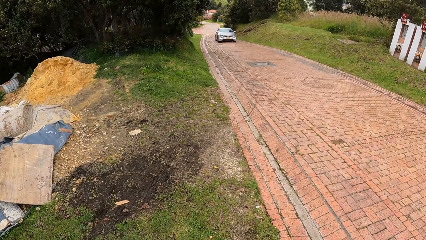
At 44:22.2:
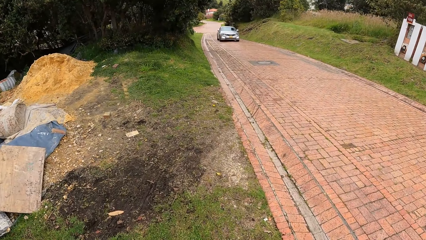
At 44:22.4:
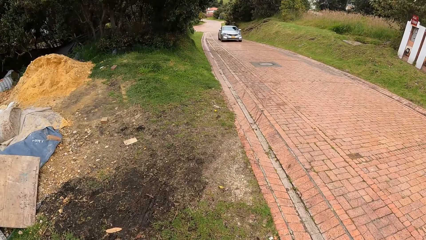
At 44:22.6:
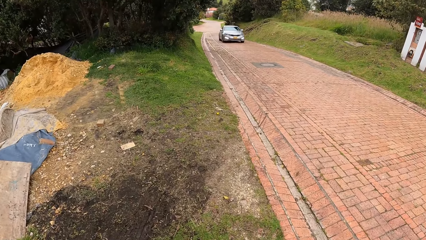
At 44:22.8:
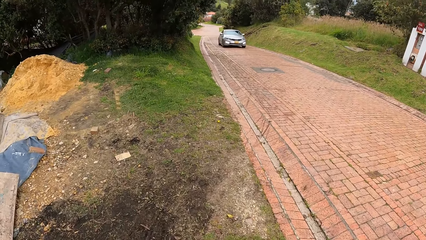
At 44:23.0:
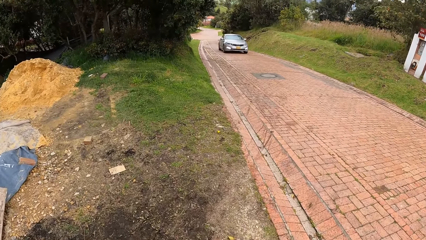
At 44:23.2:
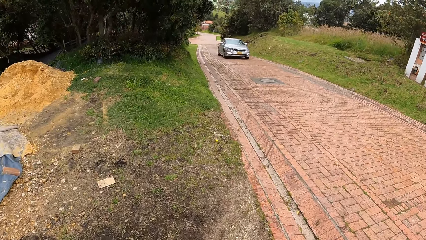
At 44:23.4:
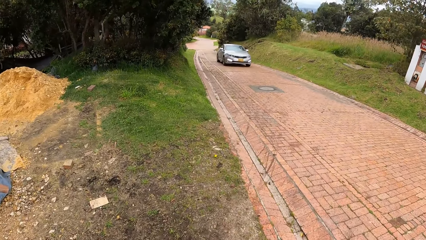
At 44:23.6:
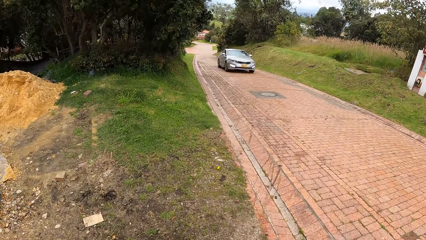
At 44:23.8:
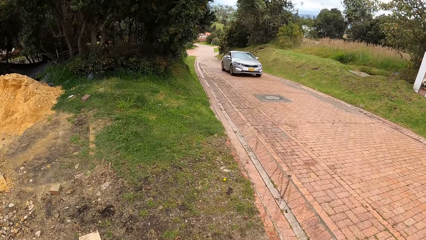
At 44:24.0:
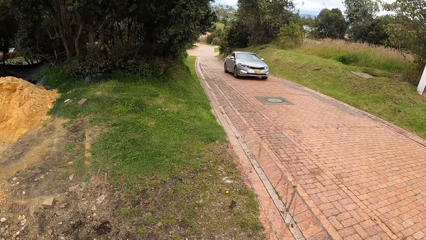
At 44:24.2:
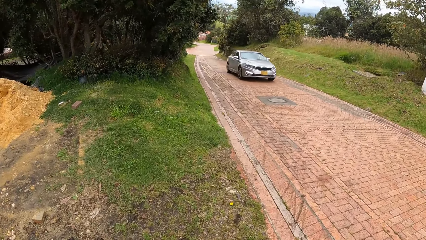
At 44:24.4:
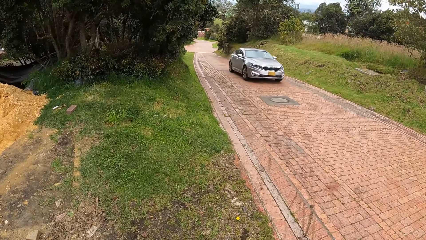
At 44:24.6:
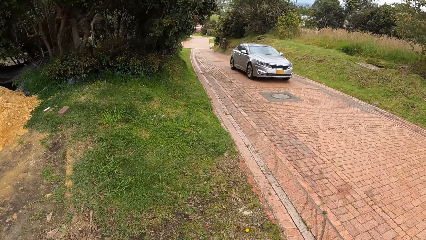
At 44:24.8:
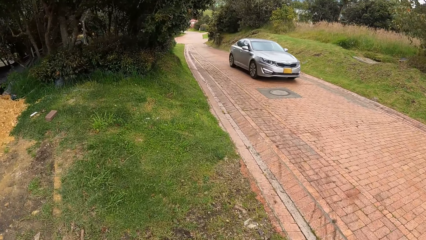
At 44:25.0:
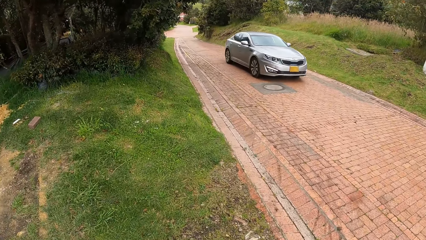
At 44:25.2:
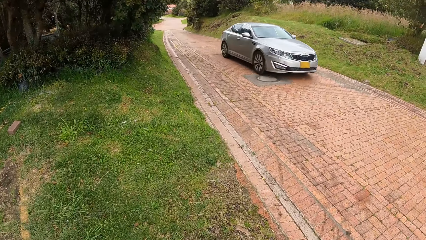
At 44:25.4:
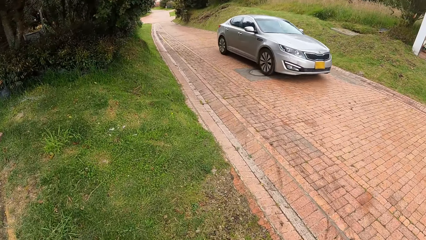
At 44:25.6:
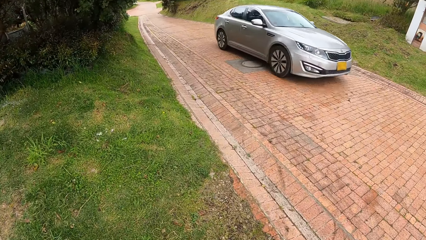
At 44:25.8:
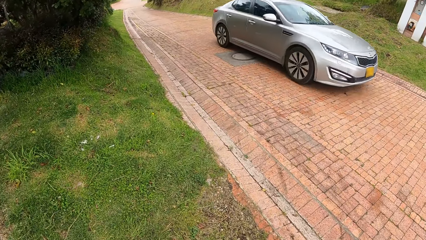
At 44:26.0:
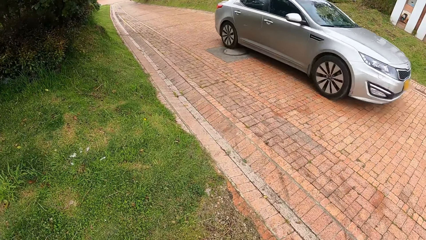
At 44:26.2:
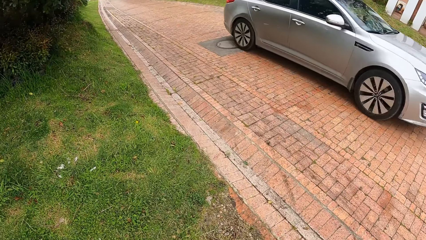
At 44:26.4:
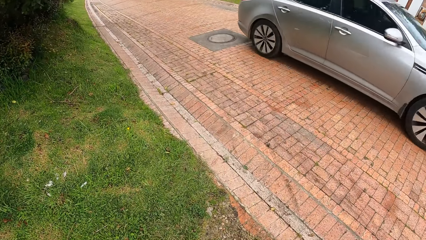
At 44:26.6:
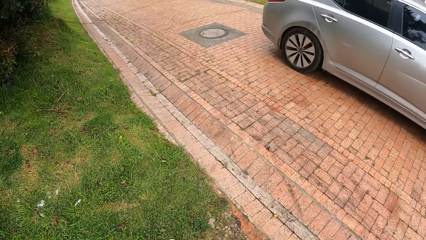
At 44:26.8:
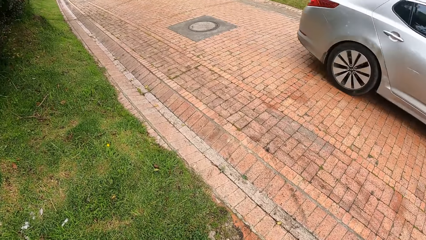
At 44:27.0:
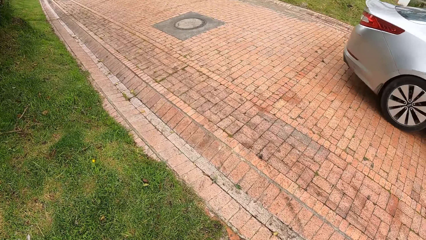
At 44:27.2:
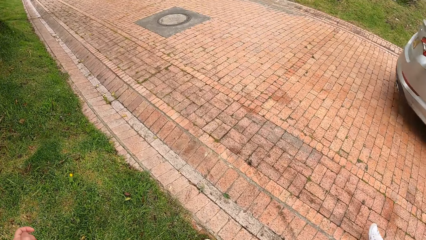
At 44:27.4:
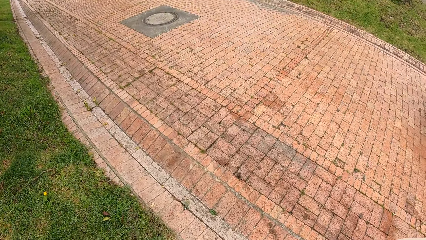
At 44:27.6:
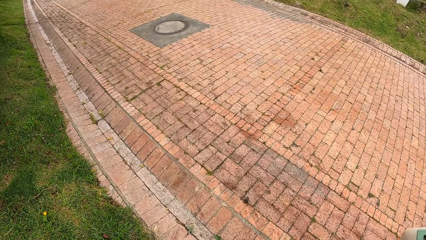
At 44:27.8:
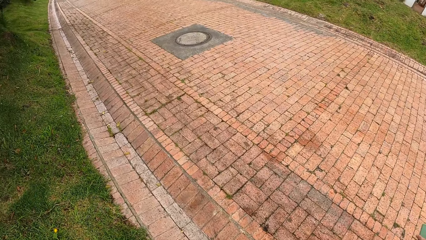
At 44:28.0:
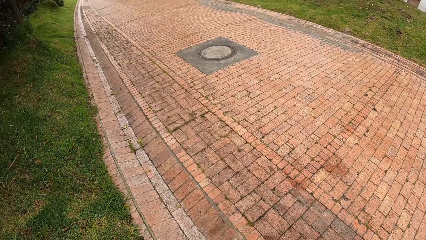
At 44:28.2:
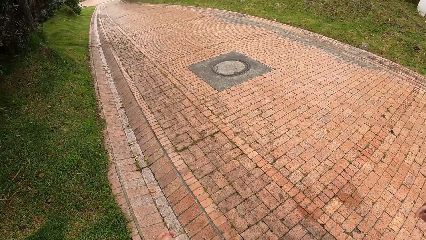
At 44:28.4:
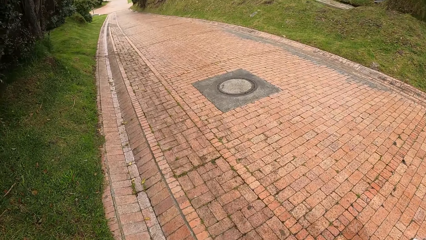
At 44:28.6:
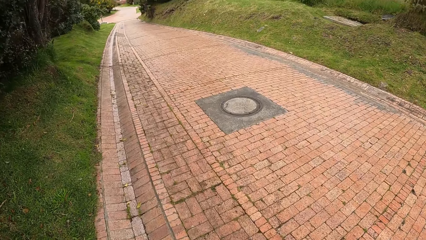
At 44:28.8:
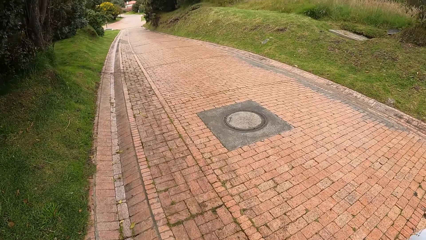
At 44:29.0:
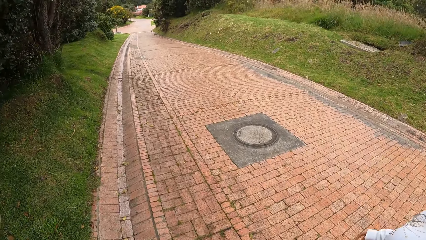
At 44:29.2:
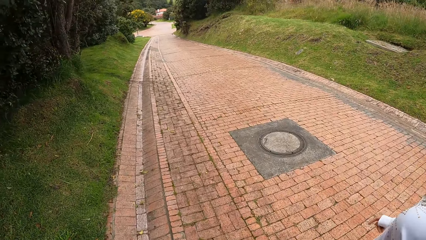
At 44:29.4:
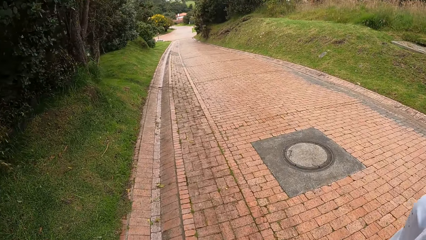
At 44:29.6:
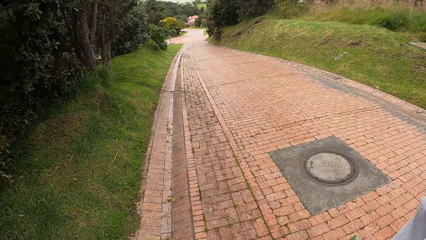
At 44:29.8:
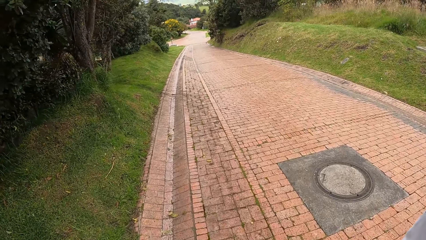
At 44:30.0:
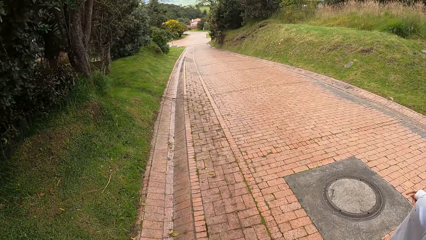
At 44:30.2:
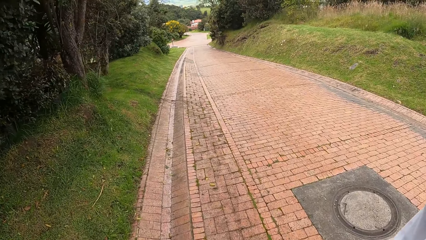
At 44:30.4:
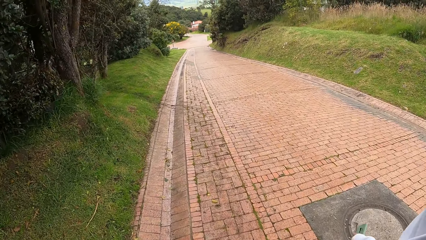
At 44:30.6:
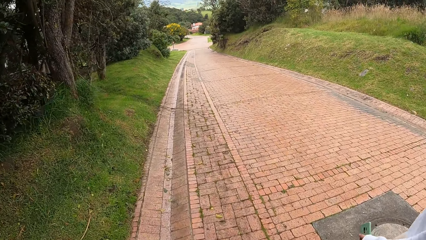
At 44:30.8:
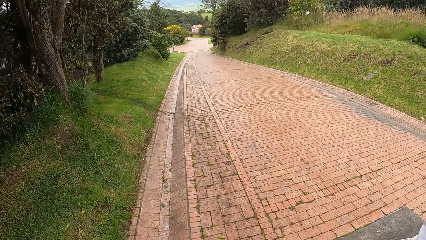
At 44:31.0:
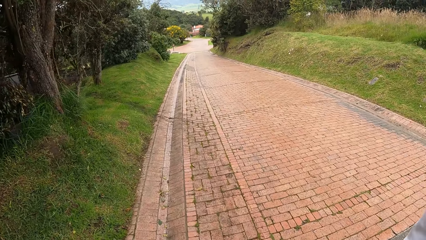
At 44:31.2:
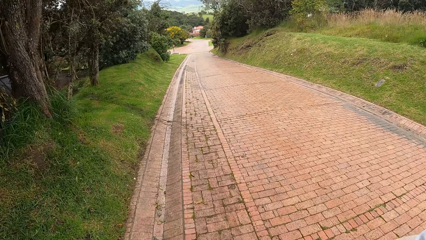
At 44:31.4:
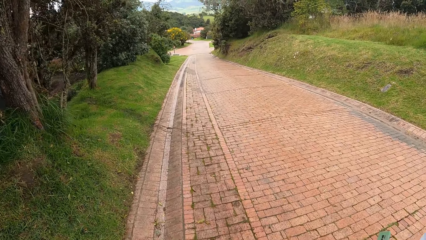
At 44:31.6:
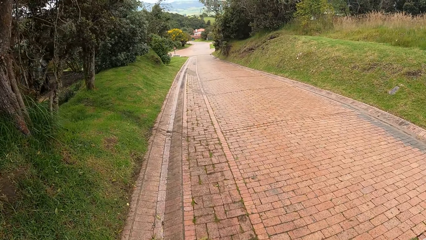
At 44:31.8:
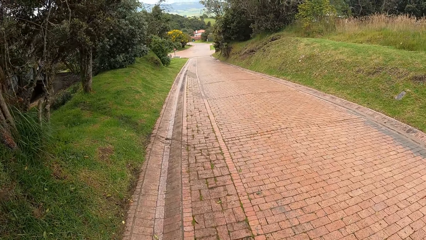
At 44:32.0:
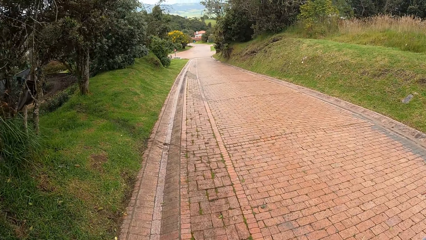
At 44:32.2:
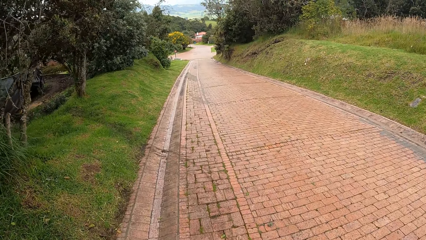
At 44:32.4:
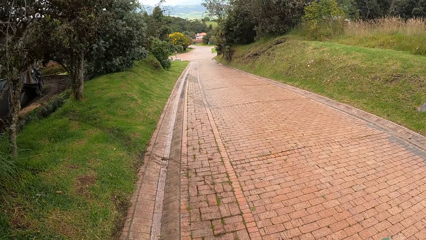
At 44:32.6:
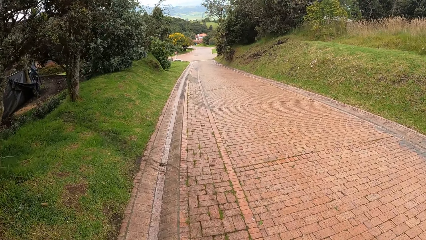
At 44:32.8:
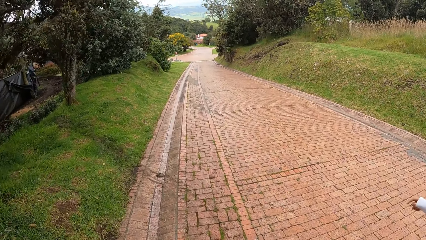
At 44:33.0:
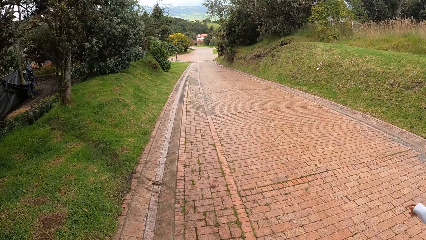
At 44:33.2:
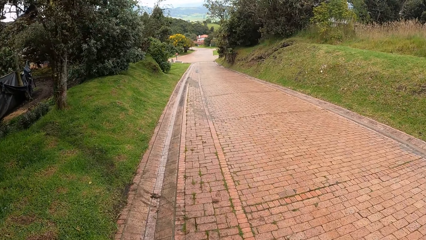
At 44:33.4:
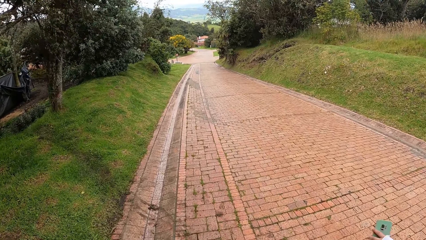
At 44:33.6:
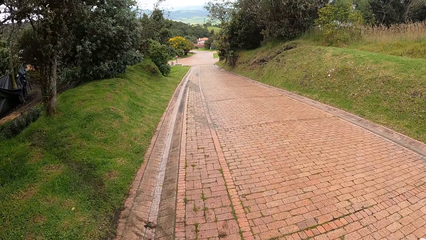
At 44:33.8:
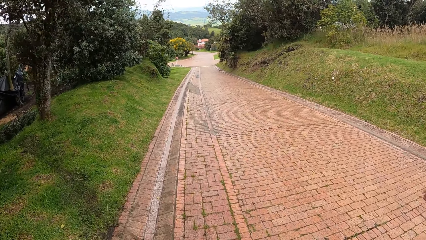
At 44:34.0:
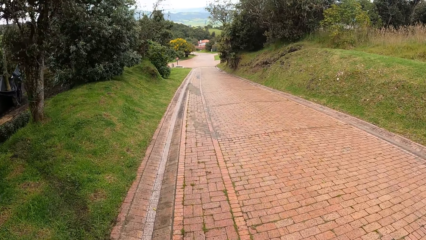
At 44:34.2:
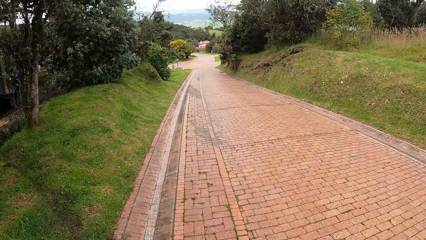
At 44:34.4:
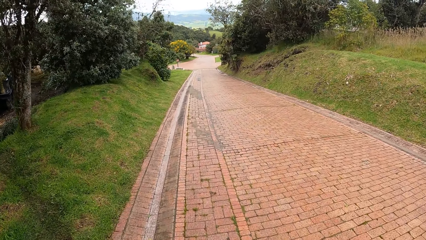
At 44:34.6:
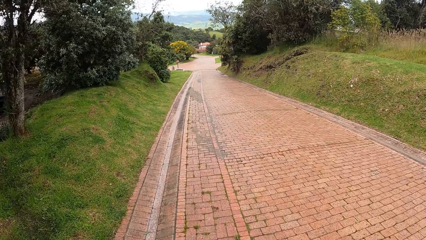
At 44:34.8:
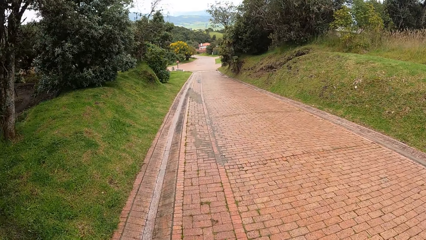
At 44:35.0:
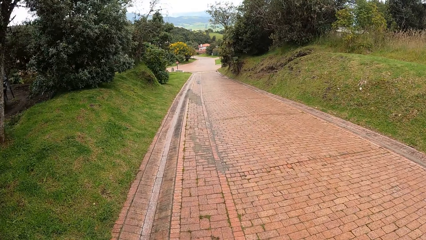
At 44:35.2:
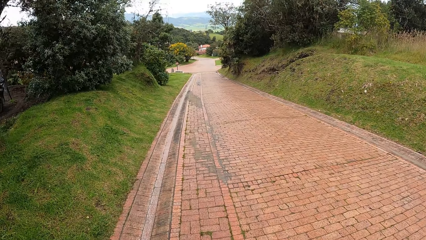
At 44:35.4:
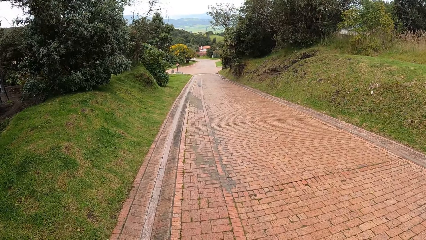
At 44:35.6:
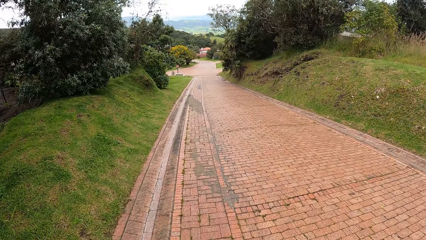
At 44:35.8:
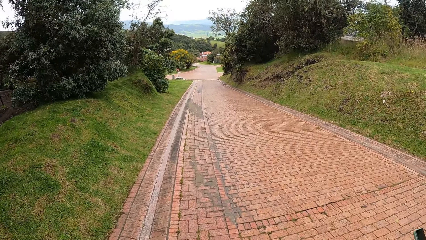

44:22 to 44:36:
A silver car drives past the camera wearer. They walk on the pavement with the woman. The woman holds the phone in her left hand.

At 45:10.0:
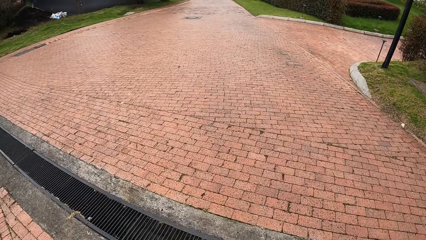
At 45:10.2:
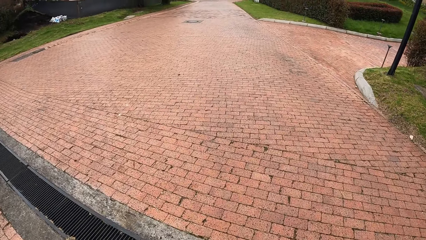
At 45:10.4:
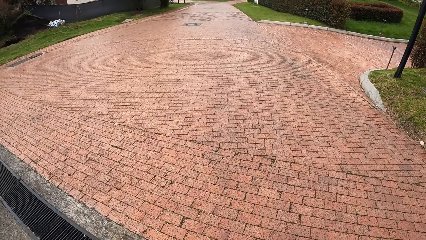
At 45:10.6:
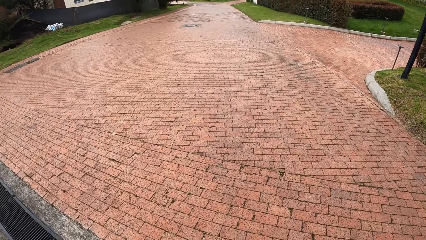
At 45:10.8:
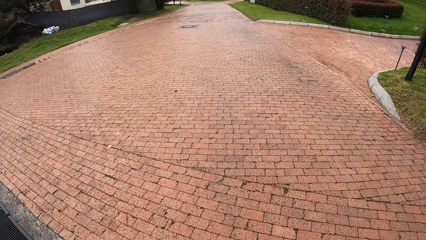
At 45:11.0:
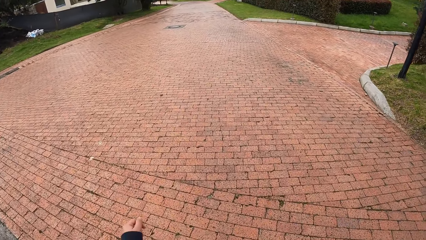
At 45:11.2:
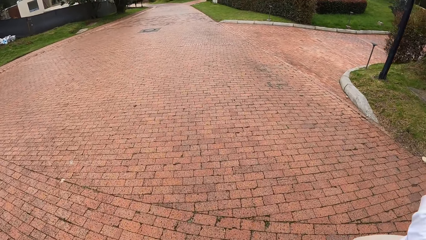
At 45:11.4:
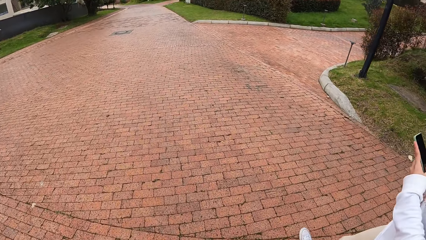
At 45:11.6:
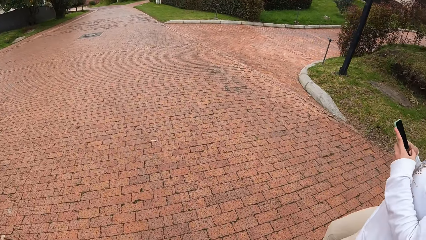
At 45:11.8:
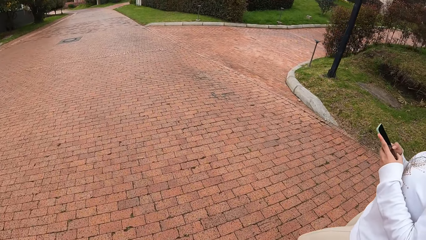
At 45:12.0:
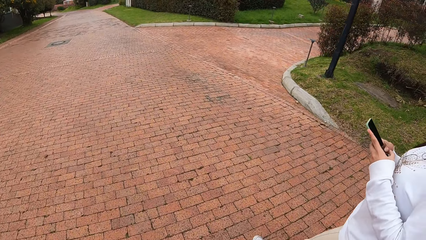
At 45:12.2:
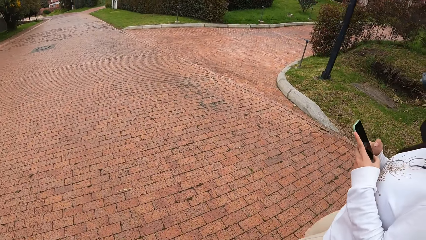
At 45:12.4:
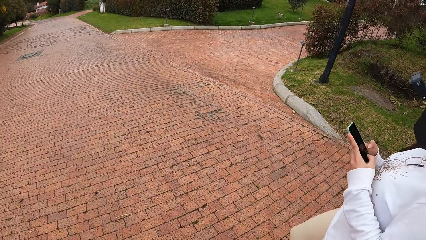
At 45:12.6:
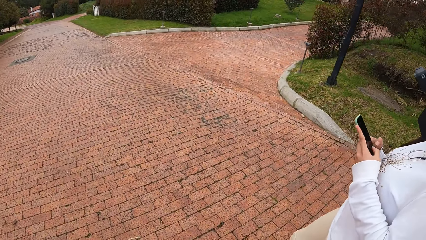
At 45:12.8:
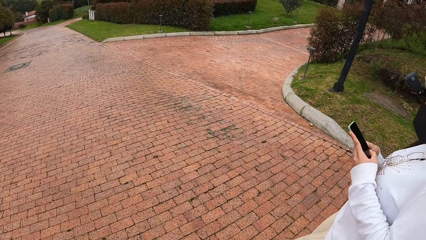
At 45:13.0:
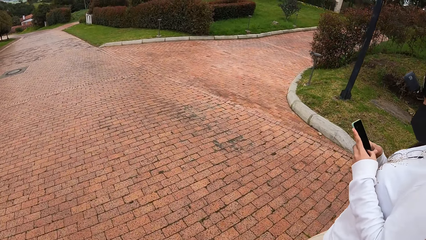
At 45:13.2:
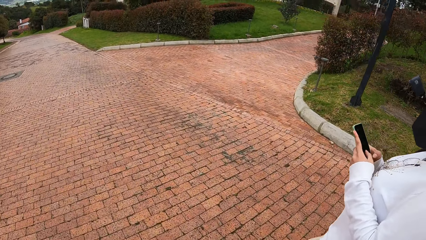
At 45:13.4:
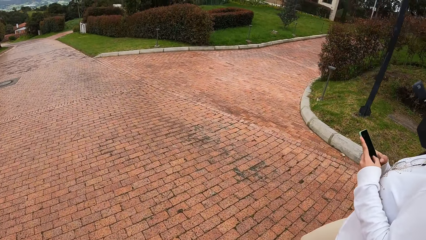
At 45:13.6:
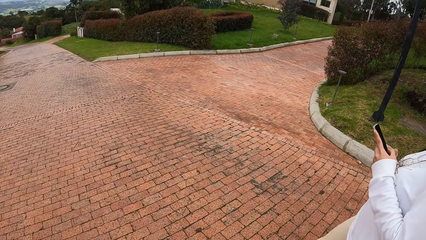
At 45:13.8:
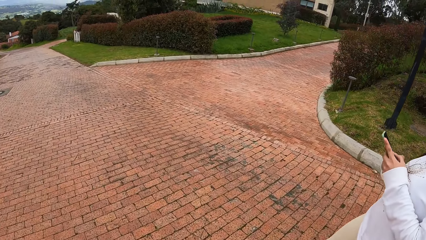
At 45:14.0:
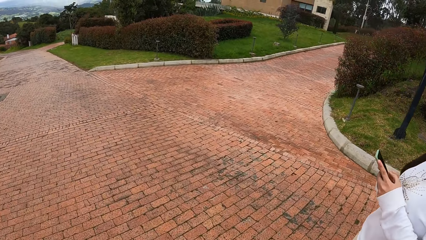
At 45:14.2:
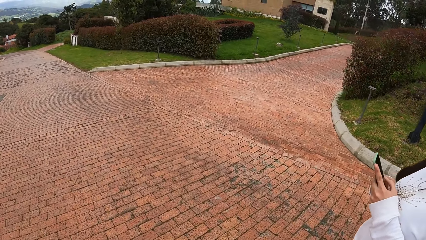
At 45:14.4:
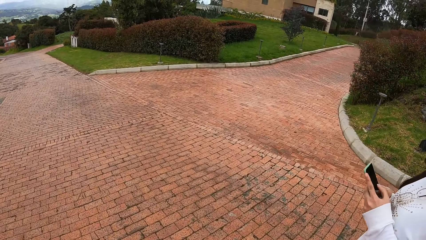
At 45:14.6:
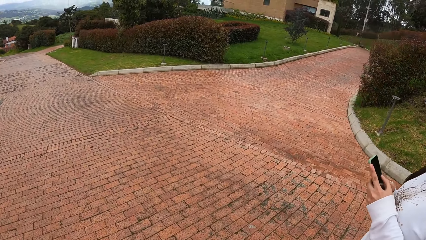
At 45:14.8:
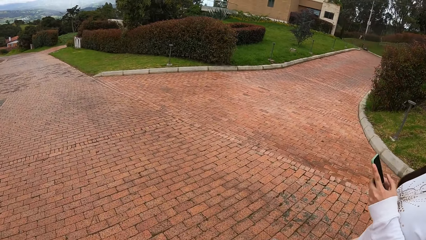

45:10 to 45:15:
The woman operates the phone in both hands. The woman scrolls the phone. The camera wearer walks on the road.
